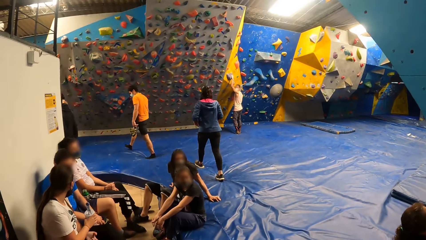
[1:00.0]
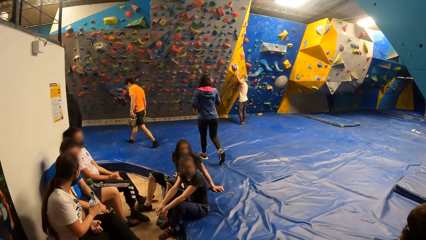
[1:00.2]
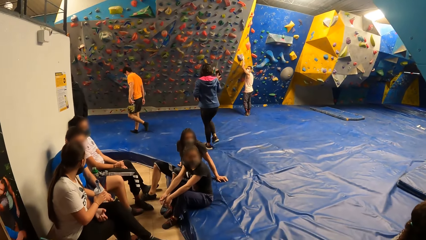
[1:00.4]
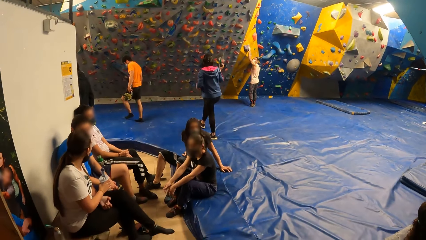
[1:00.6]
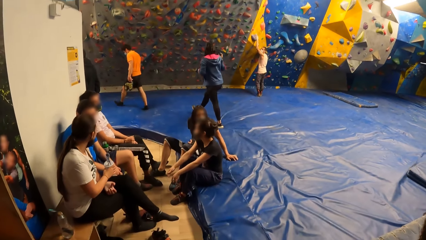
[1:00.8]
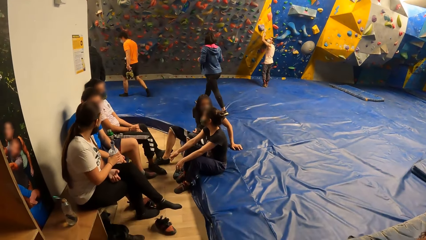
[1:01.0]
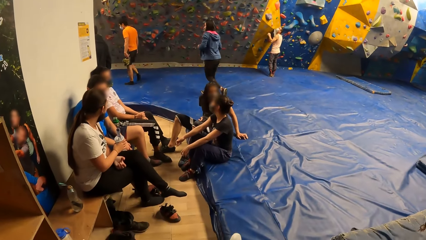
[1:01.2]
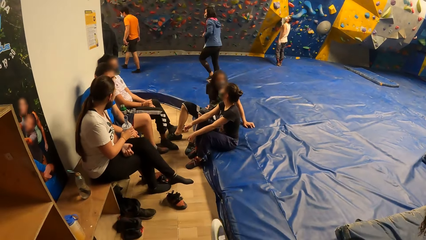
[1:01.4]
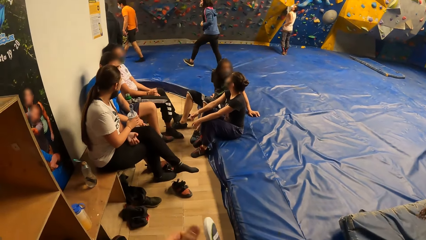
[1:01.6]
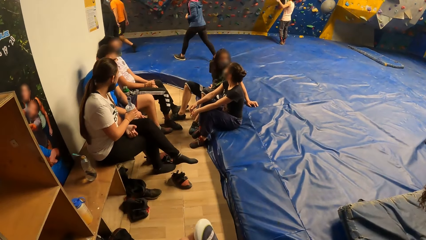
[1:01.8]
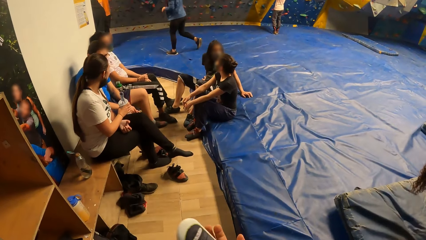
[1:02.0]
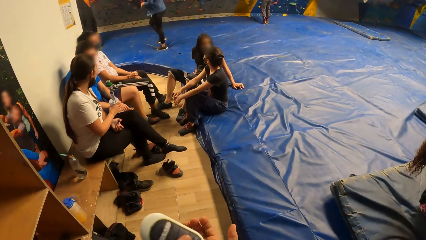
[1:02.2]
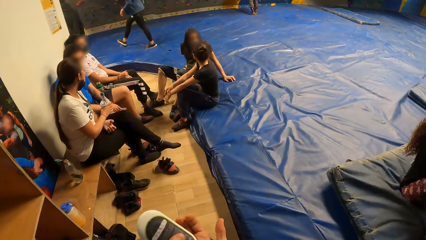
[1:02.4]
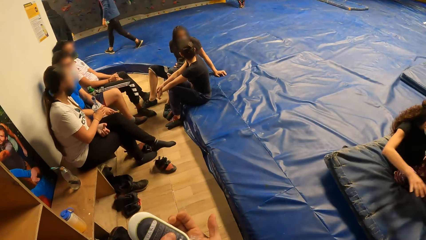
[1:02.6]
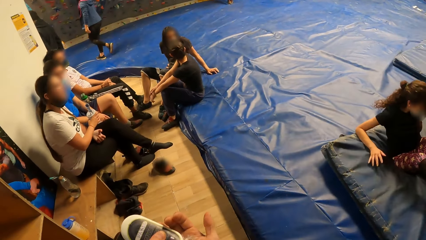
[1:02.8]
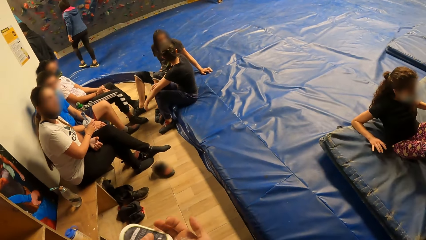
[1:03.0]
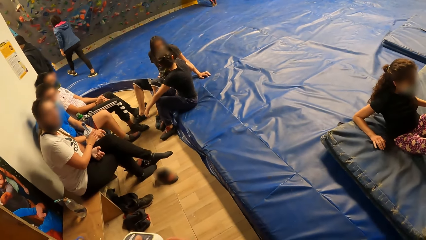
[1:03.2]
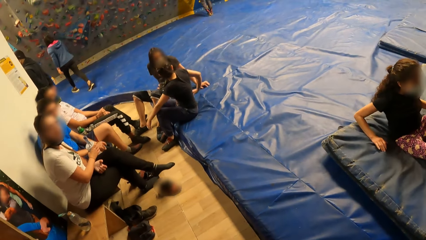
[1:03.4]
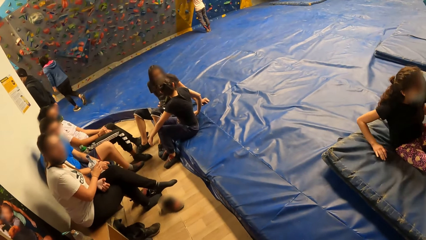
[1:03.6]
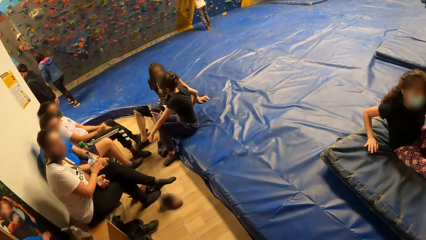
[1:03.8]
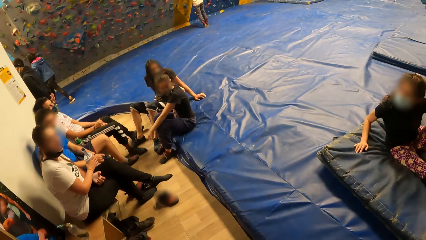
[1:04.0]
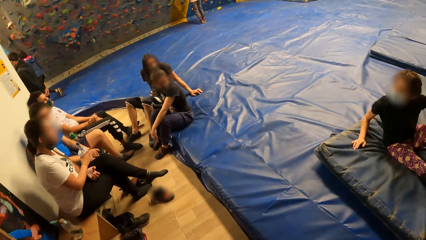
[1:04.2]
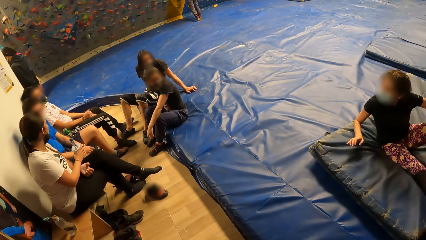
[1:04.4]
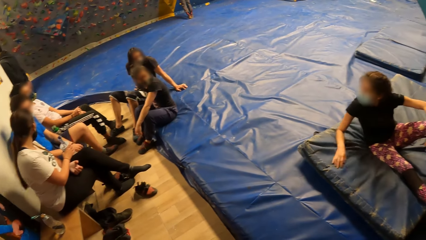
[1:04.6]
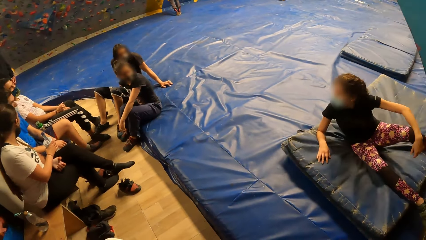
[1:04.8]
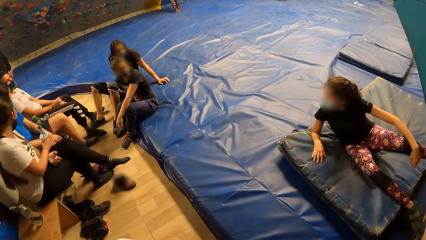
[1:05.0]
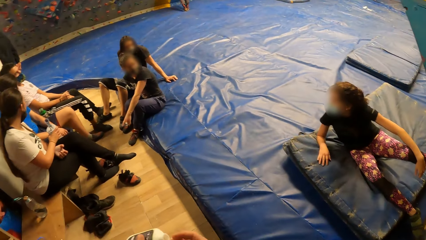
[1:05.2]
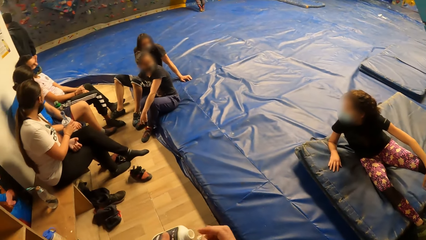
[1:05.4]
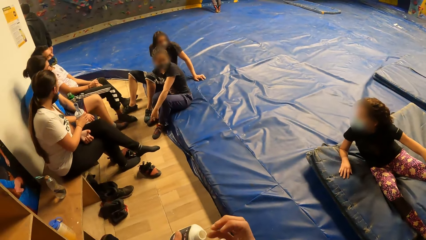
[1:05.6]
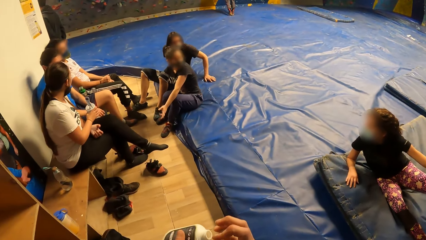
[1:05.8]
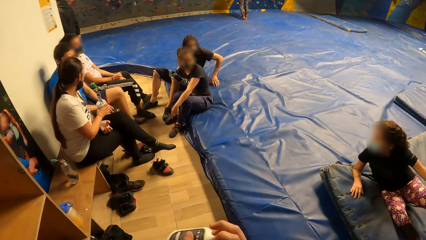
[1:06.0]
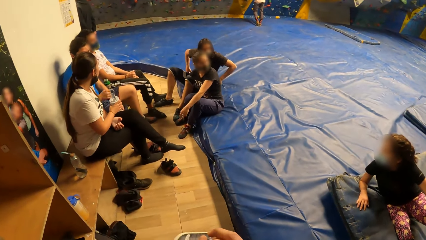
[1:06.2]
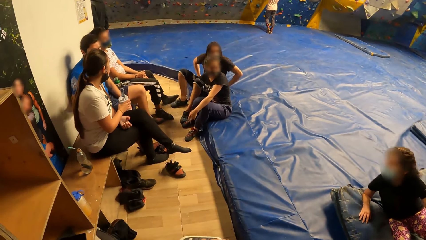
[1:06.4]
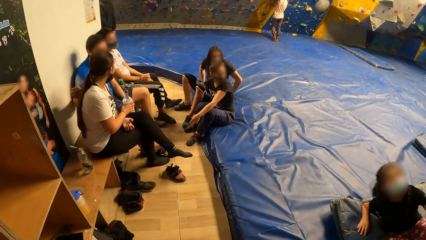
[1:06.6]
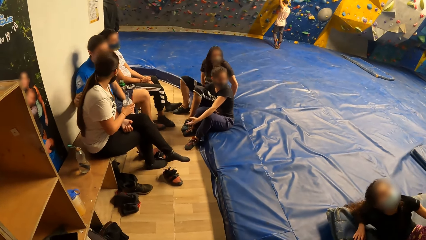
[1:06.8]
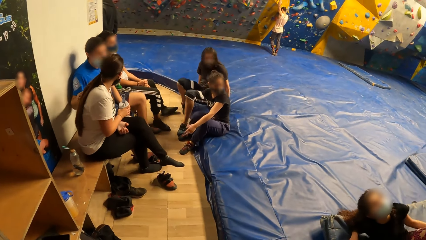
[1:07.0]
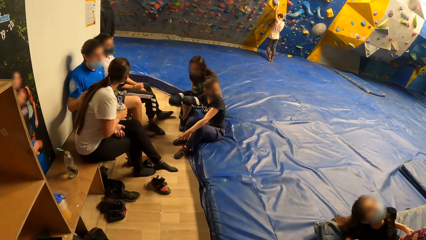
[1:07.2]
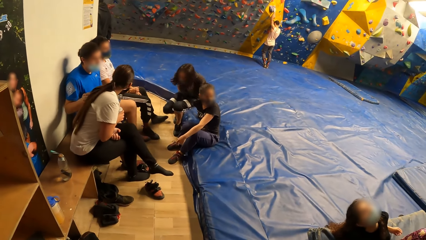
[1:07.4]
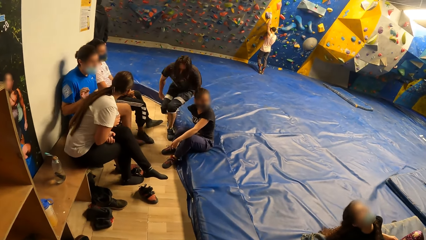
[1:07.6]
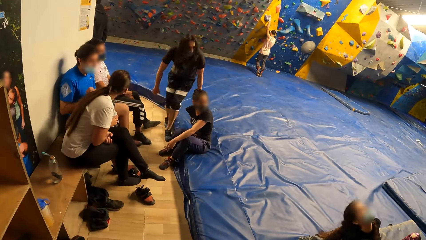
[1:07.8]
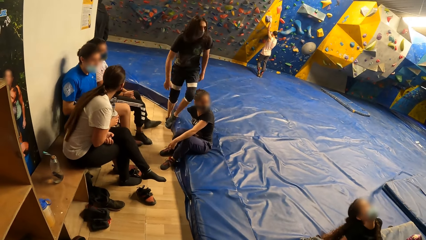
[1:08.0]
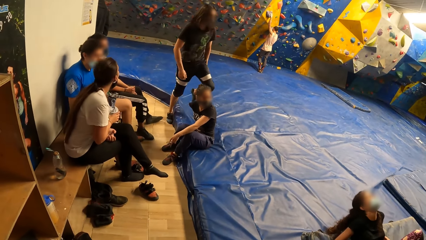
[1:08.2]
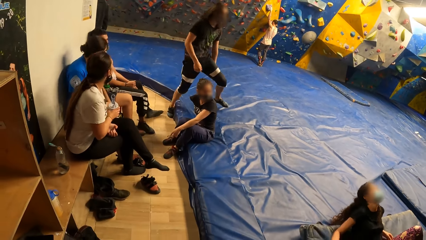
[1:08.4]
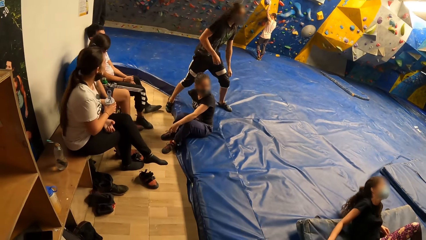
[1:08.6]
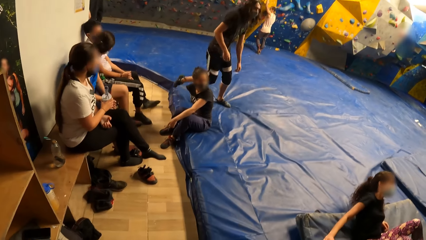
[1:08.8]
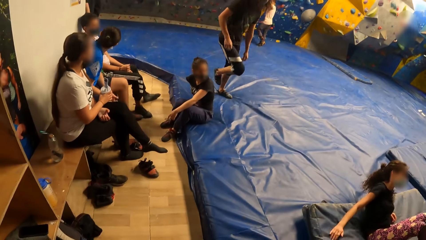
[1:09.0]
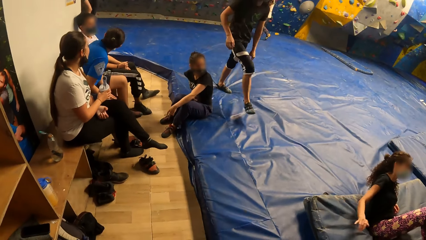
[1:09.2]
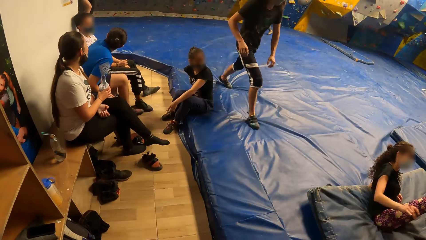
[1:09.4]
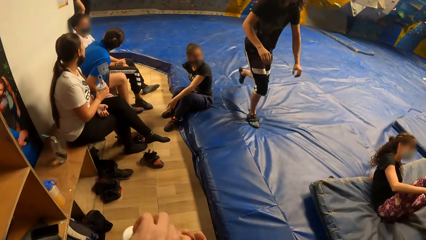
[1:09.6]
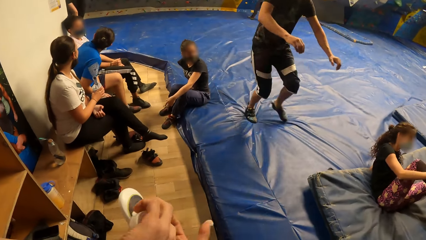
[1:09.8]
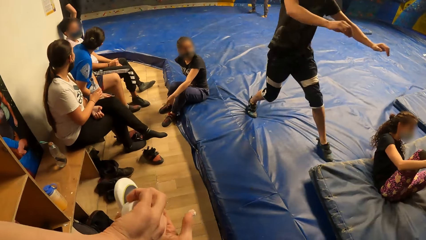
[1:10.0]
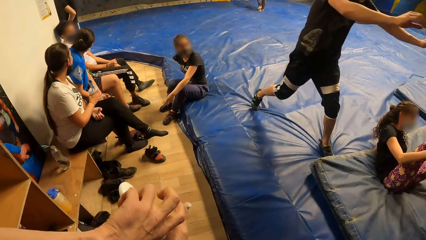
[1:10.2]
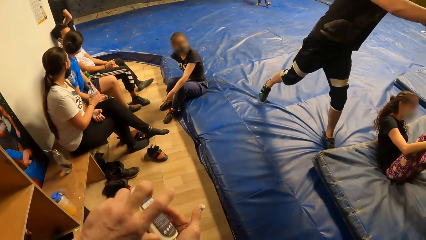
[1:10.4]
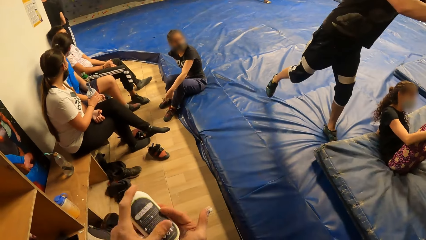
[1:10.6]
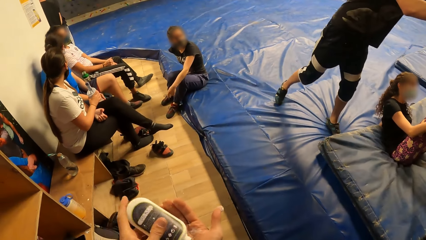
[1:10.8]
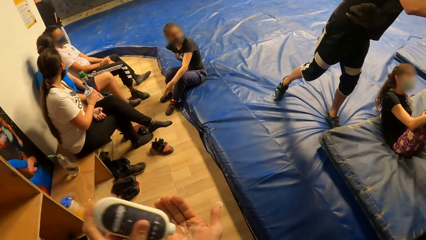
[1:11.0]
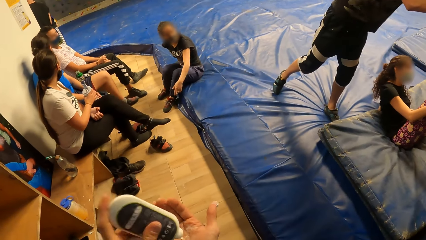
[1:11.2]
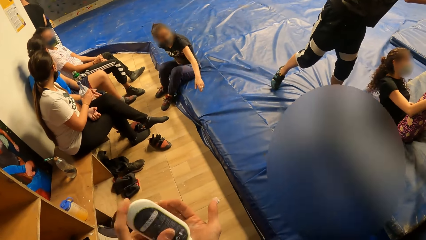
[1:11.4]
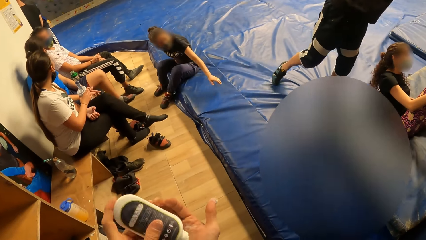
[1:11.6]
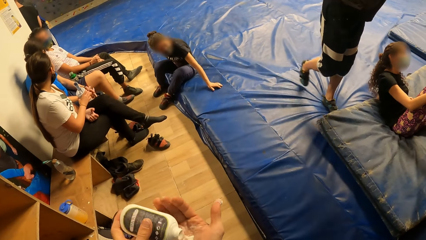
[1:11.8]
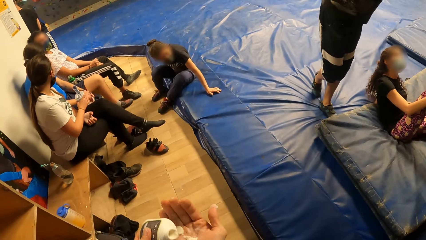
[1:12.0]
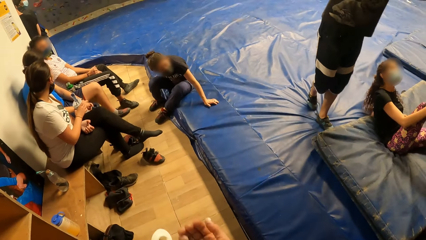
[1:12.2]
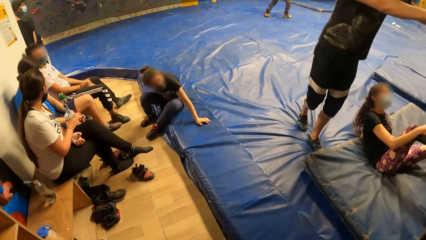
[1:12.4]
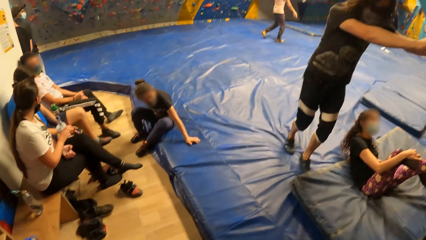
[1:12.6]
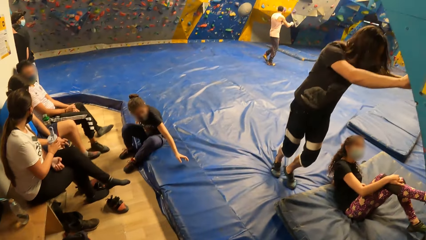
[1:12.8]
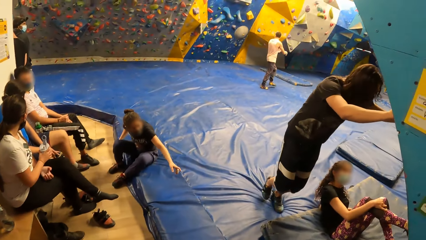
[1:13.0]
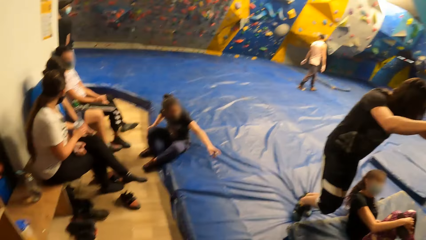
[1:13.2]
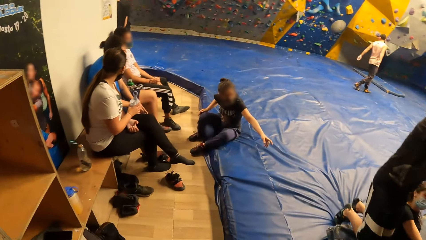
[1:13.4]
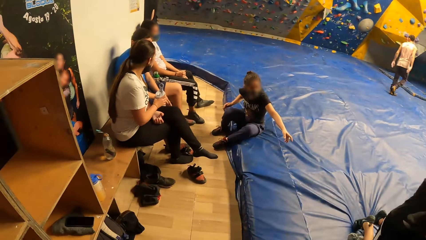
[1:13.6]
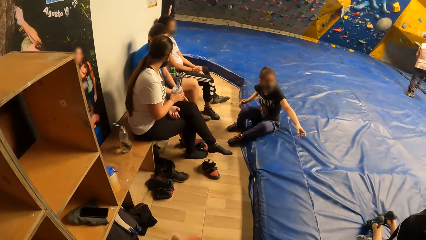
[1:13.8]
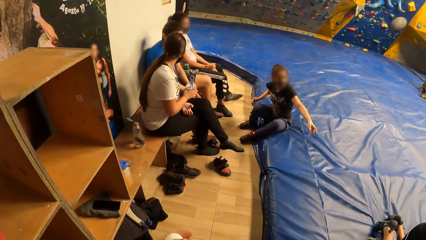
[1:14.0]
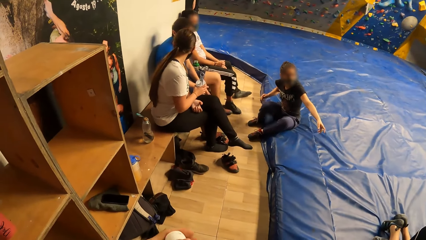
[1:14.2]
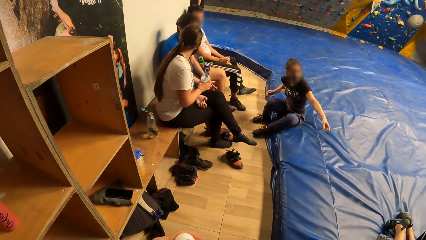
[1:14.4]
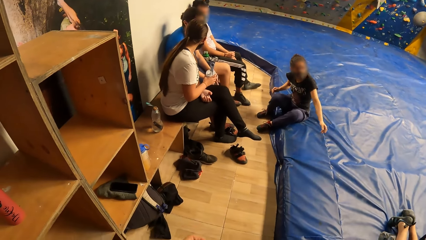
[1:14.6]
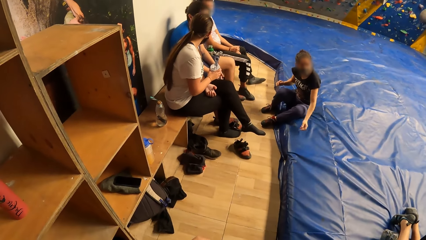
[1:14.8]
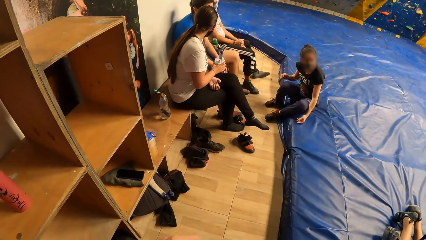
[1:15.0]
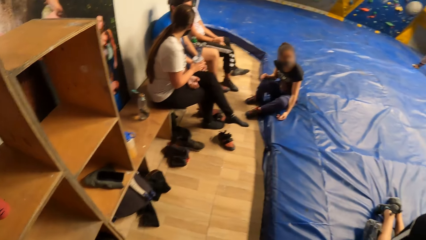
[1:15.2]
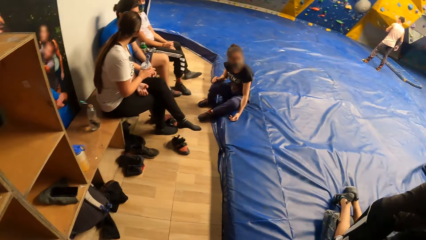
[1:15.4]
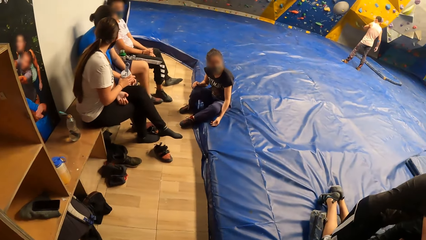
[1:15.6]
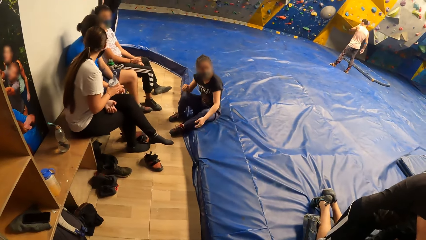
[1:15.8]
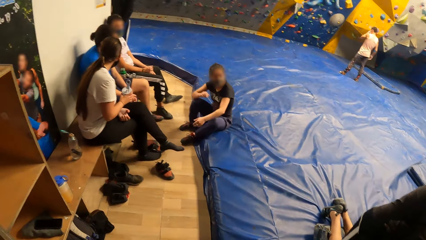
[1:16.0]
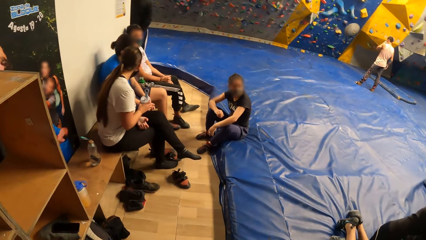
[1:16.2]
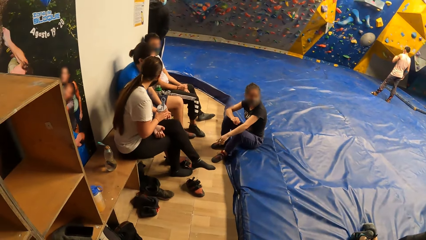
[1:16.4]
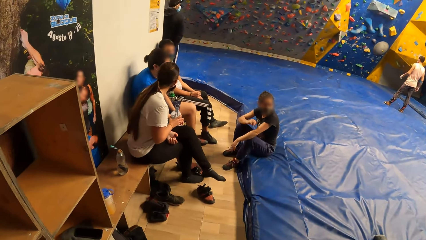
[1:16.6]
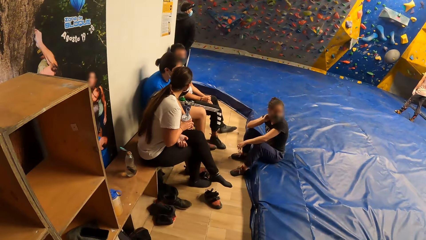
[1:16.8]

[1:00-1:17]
The camera wearer puts lotion in the hand.
